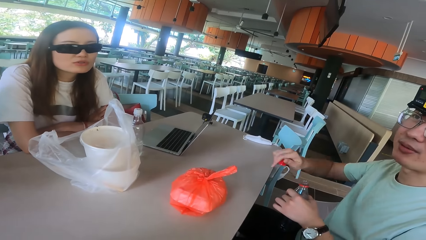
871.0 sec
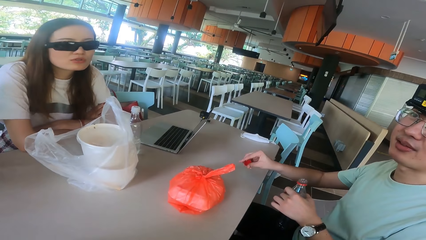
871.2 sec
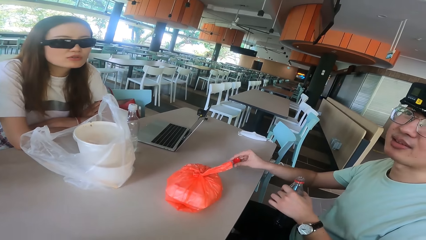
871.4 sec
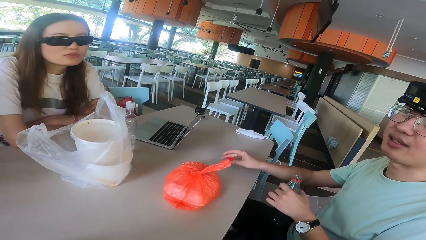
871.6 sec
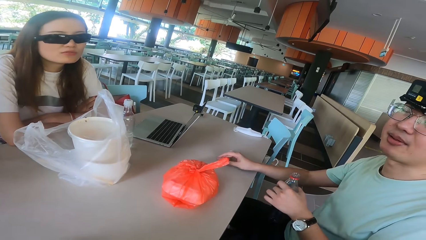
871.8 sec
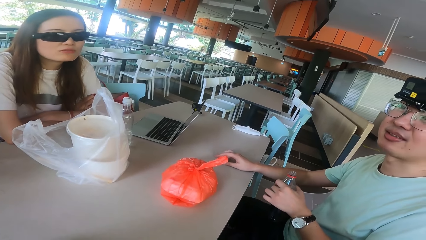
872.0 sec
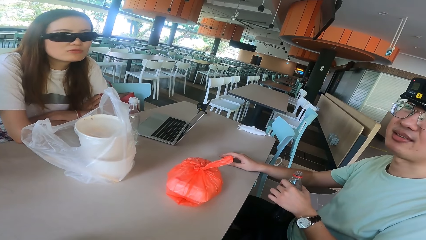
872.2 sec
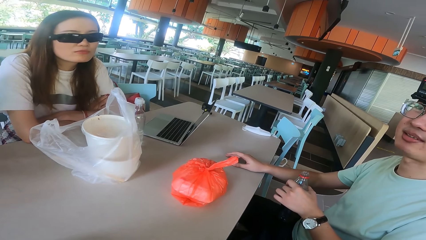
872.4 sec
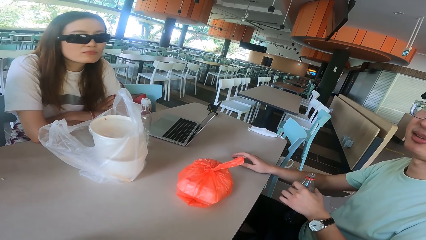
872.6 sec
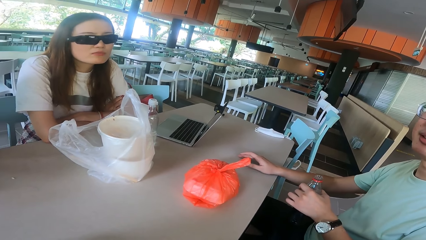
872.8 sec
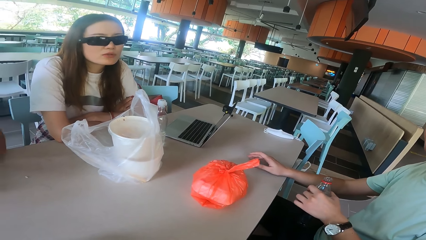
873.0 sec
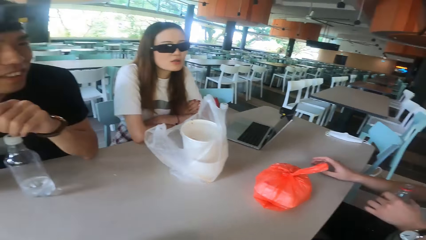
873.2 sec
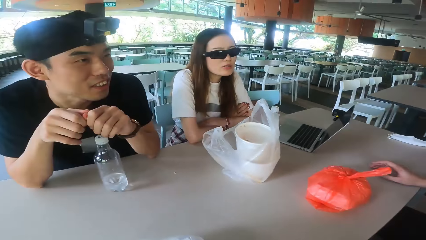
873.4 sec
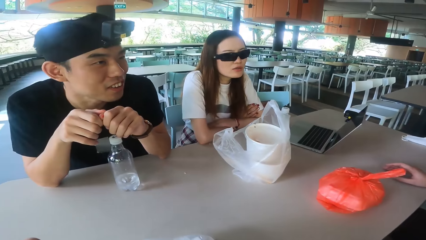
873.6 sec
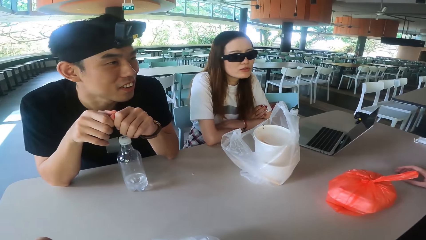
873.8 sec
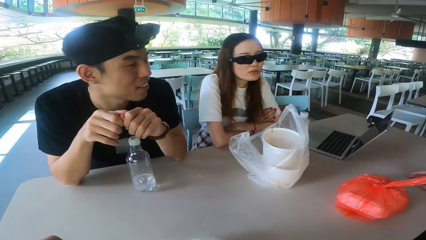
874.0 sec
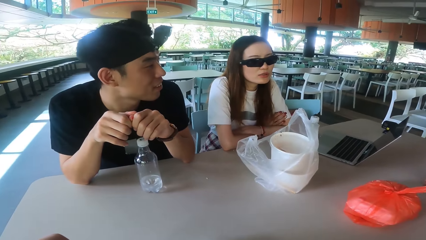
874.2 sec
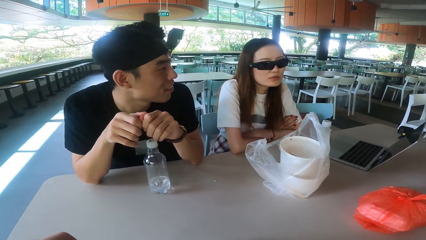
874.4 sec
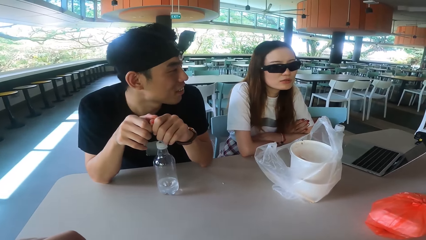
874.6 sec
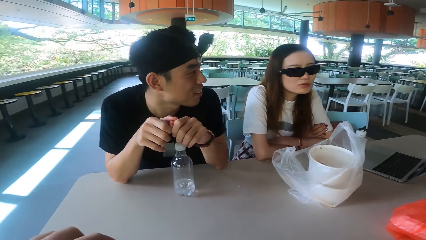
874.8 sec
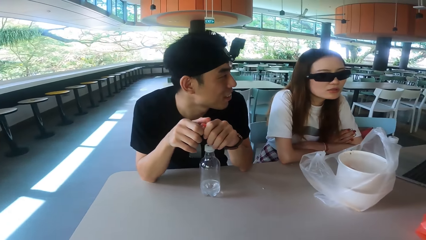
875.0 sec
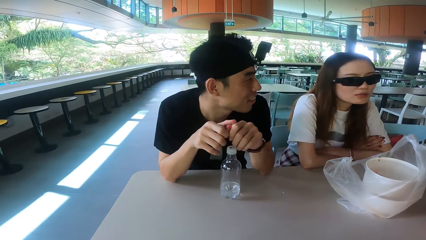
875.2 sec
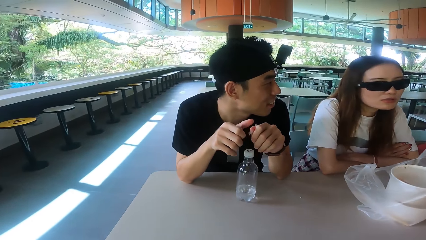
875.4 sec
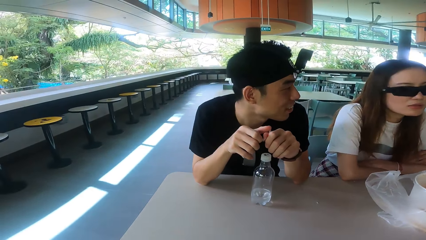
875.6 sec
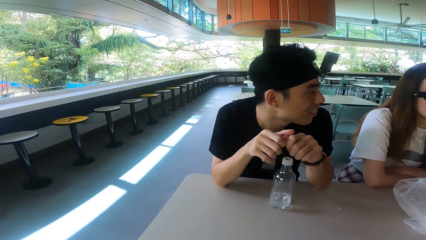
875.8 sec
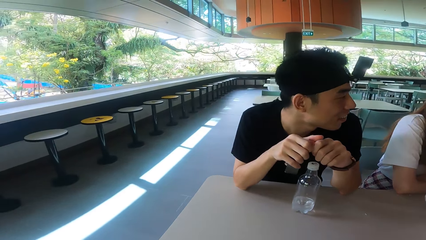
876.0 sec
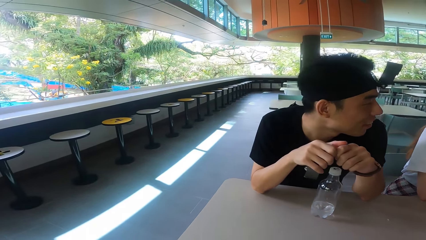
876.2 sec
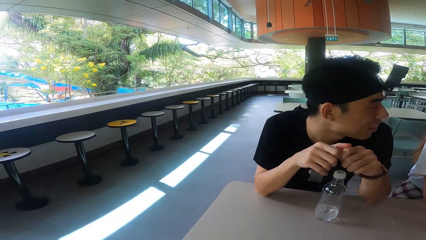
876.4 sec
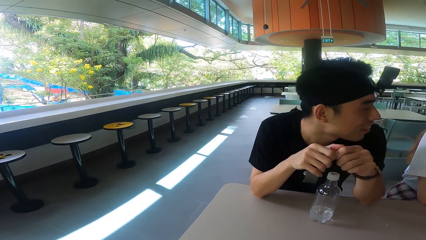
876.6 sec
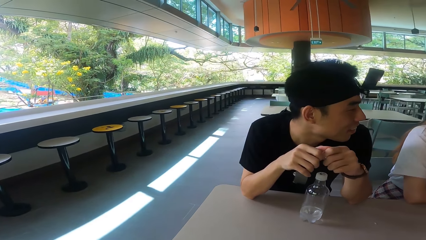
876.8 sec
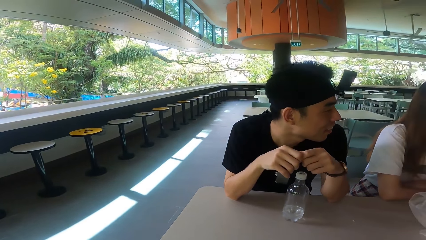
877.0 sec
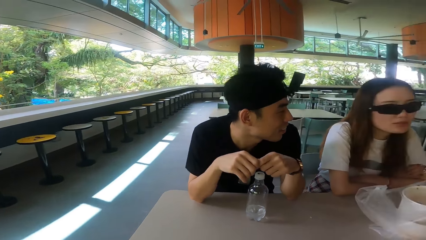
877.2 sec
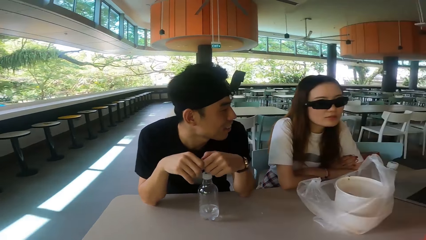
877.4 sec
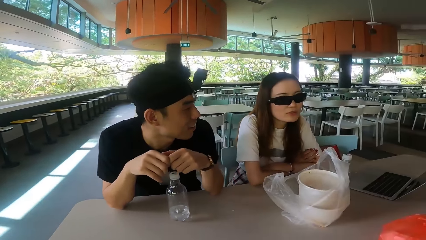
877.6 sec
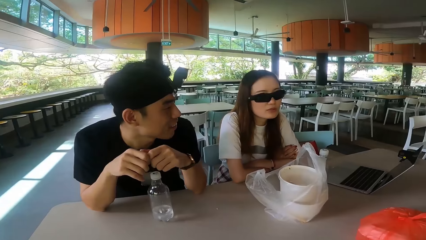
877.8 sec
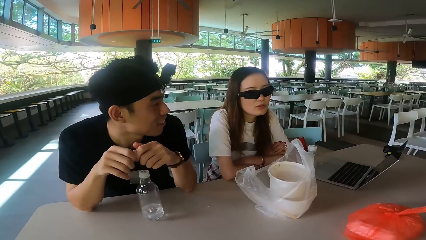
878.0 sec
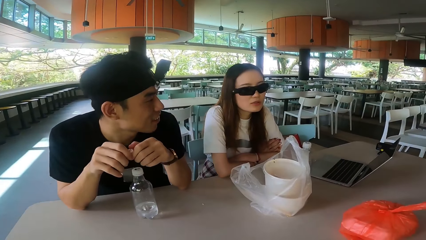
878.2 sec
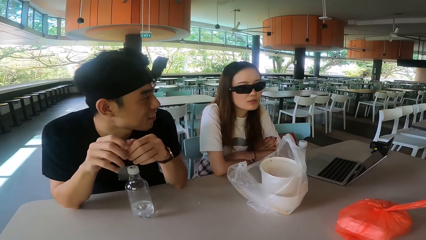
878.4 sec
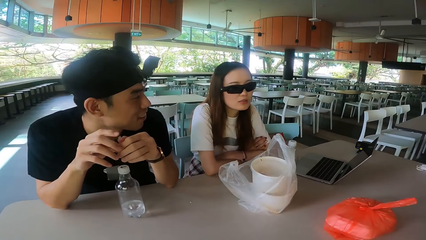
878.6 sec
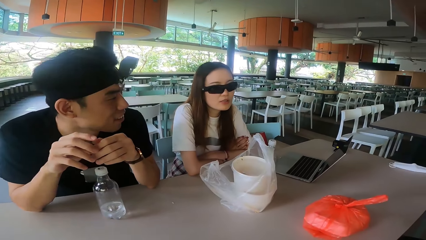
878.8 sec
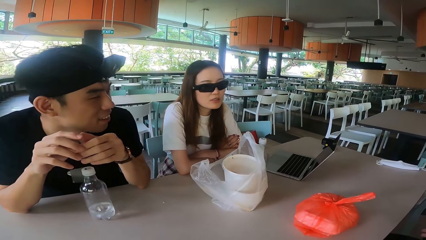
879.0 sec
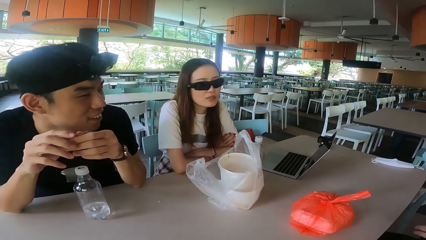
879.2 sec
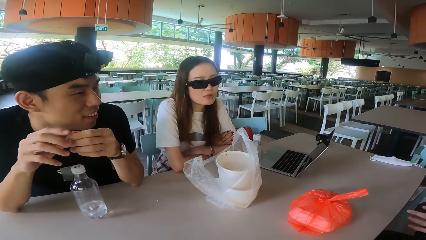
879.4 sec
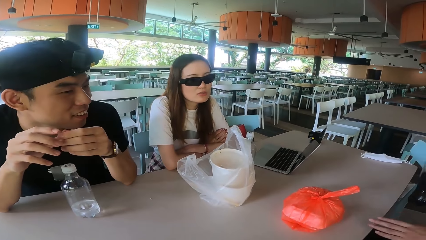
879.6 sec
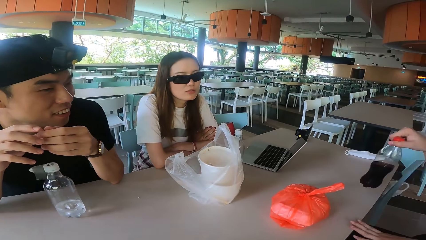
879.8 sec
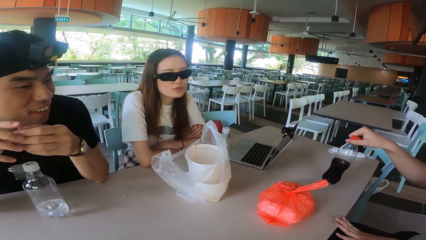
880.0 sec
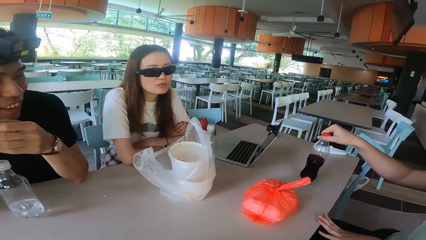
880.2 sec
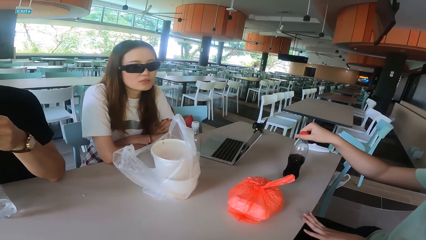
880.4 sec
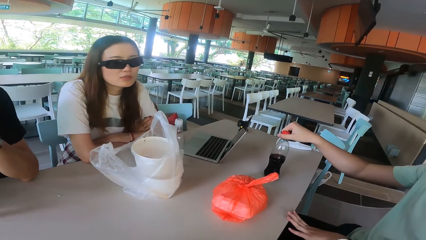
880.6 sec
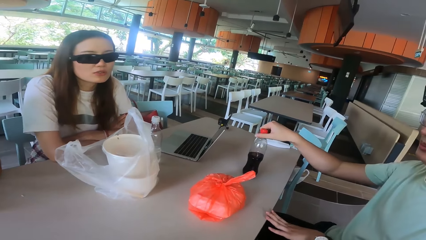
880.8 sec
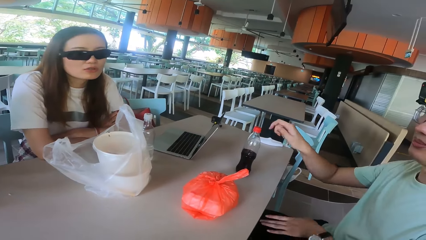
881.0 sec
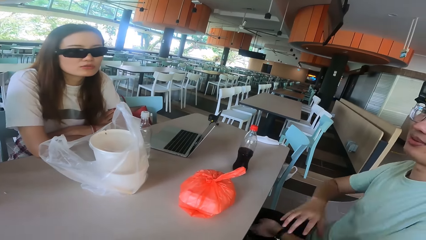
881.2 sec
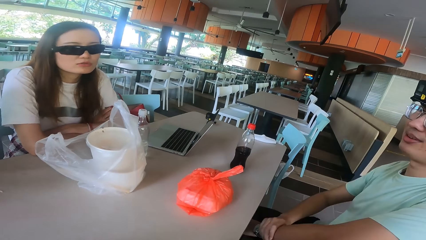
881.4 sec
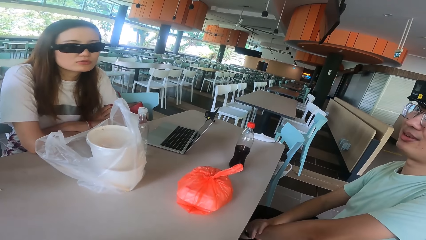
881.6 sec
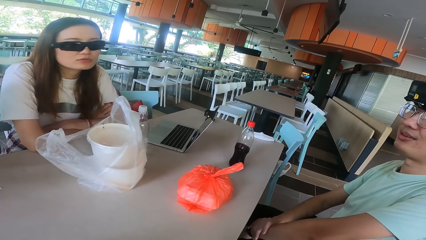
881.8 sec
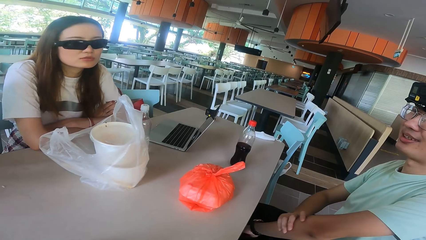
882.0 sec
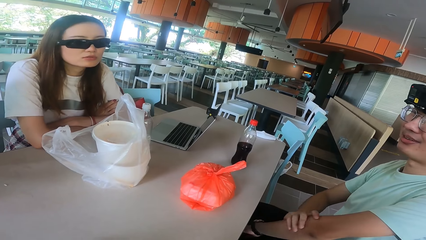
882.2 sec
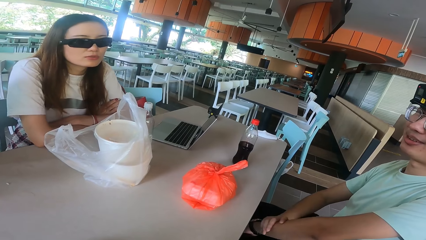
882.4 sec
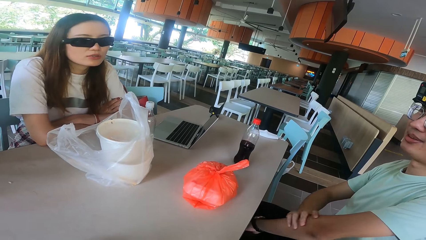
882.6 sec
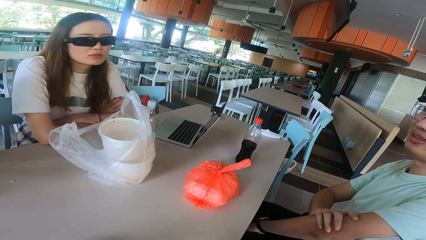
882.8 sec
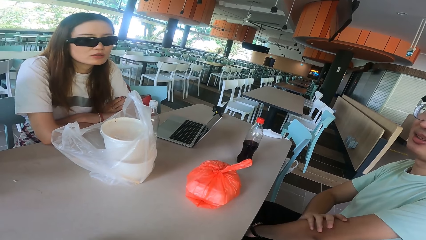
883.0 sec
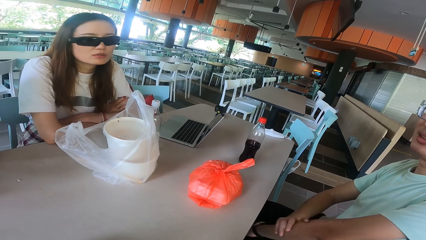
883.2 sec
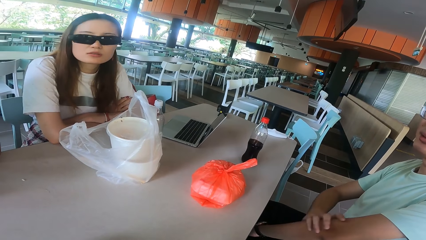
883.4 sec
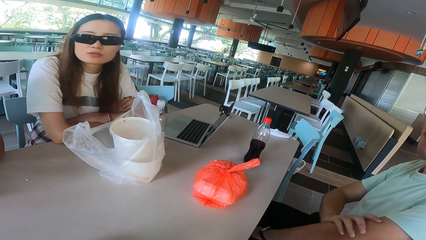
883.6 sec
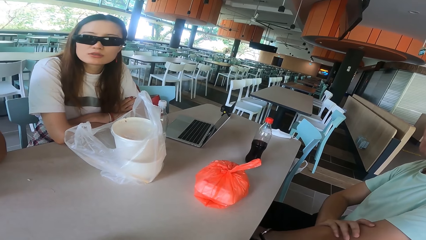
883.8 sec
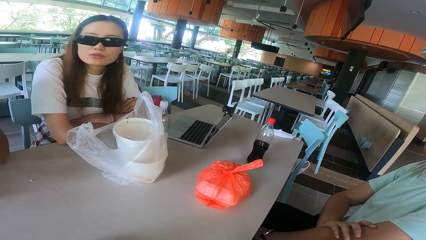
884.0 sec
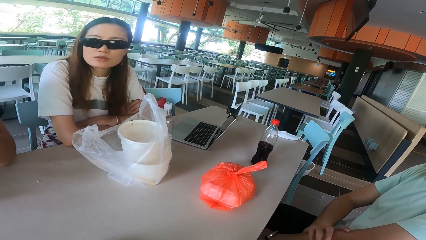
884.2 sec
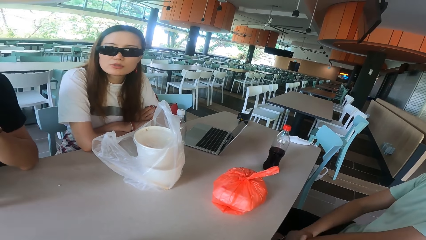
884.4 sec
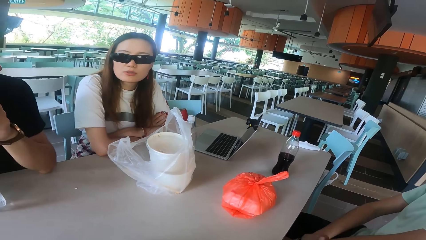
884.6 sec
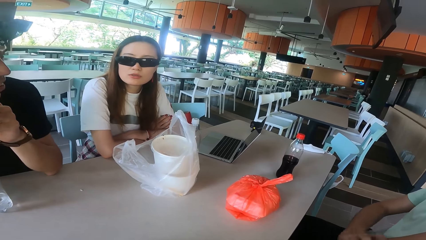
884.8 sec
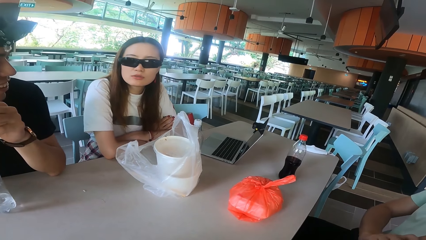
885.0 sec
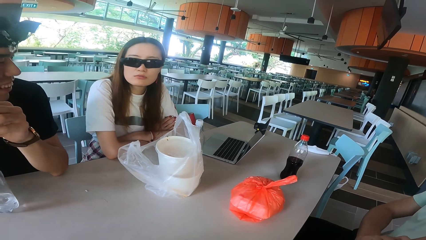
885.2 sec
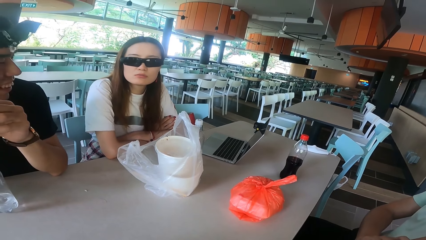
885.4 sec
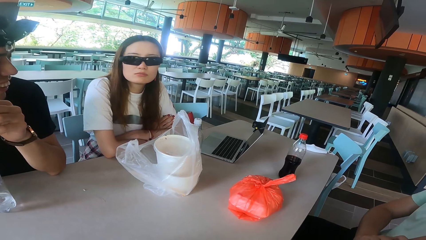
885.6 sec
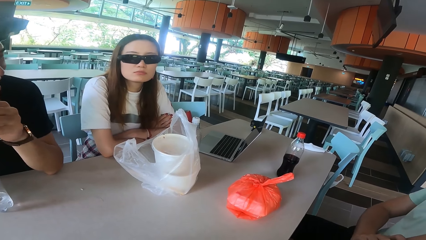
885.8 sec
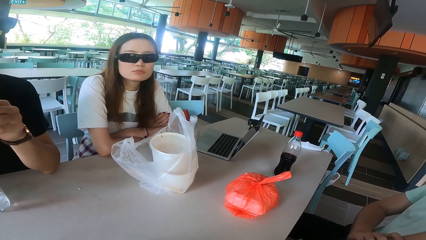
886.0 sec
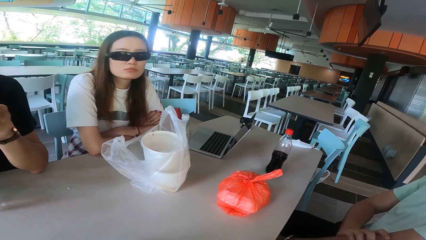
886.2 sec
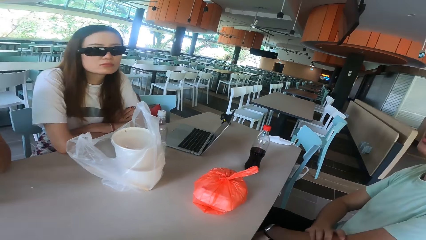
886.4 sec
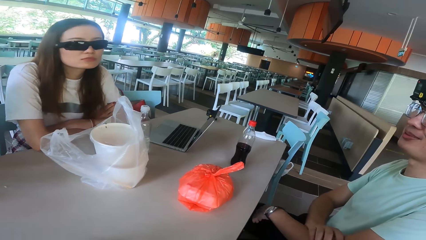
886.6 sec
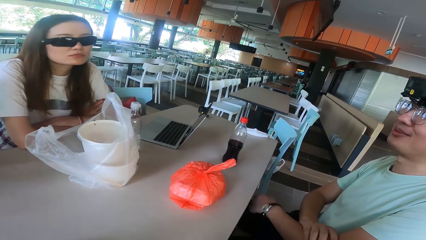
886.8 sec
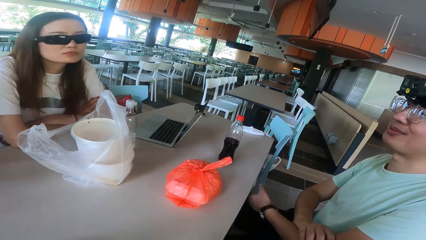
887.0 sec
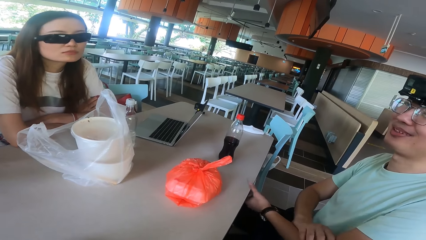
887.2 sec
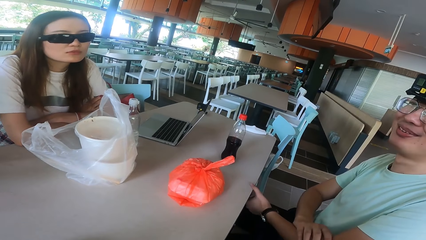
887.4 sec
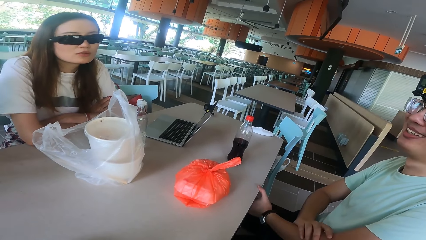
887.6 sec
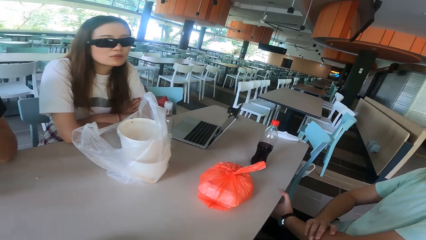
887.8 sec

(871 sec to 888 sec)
A man drops the bottle top. The man talks to the rest on the table. A woman talks. The man puts a bottle of soft drink to the table. The man touches his left hand. The man talks to the rest on the table.
